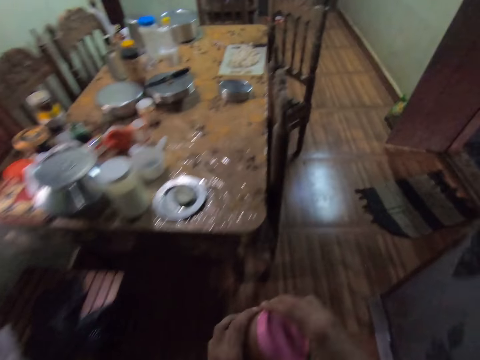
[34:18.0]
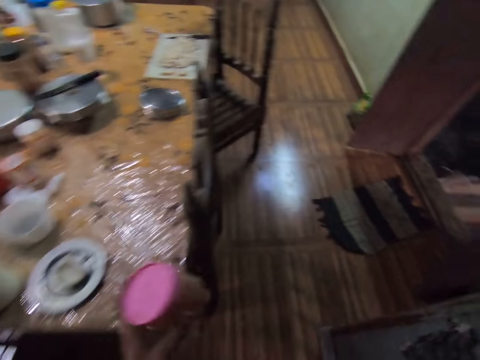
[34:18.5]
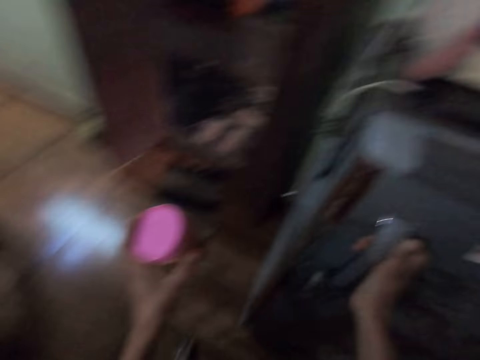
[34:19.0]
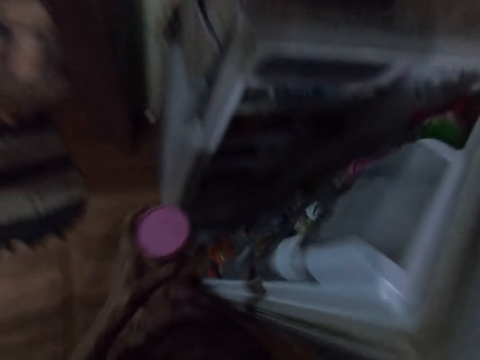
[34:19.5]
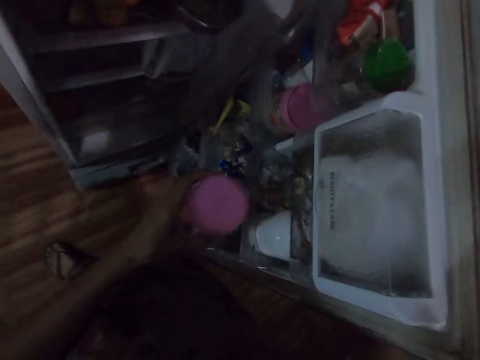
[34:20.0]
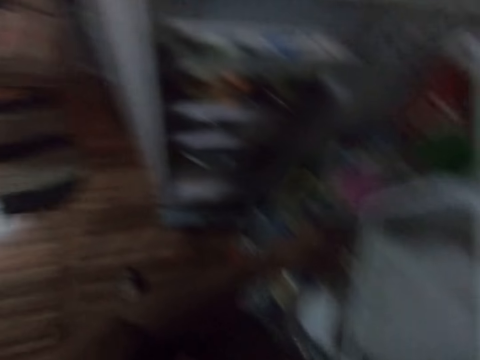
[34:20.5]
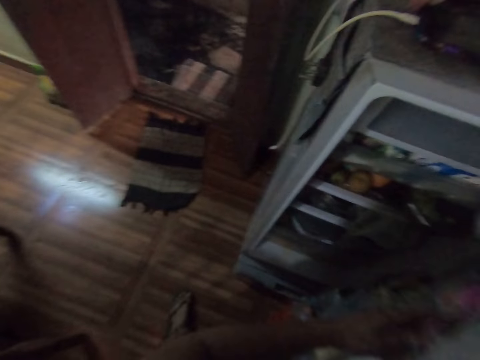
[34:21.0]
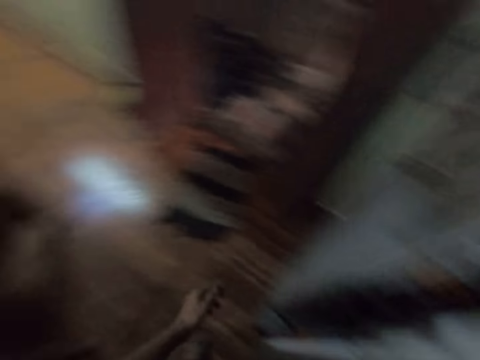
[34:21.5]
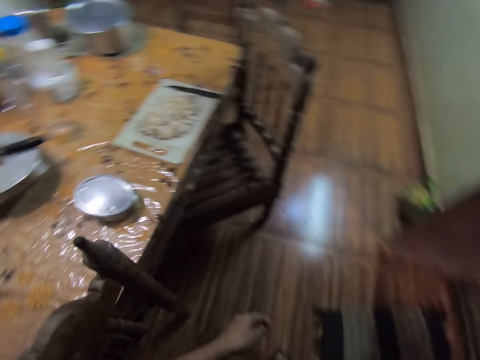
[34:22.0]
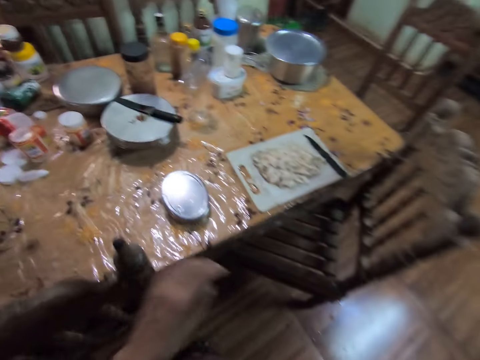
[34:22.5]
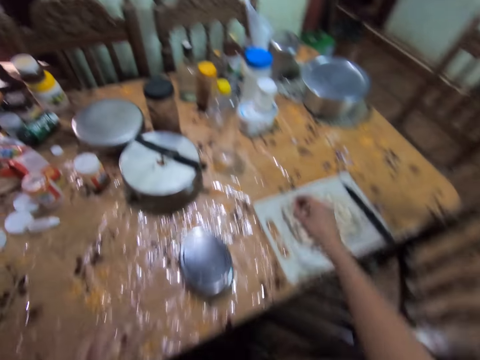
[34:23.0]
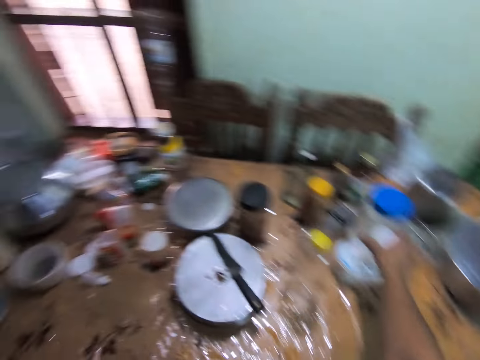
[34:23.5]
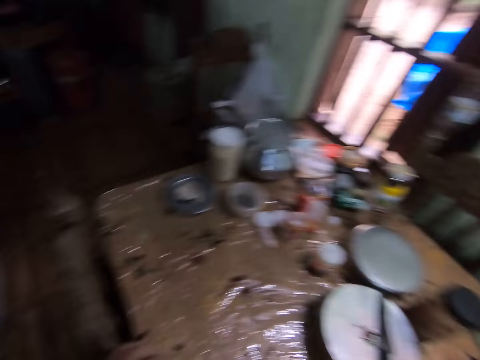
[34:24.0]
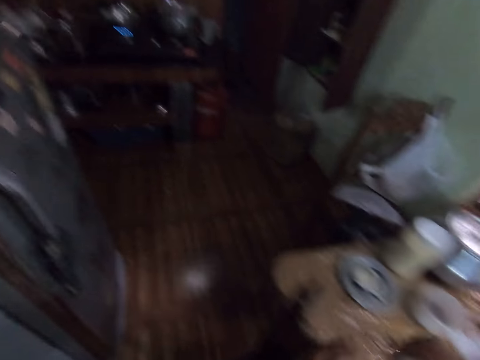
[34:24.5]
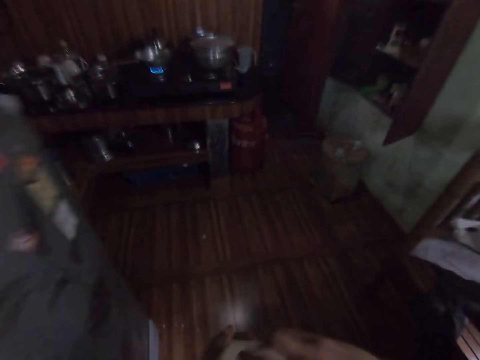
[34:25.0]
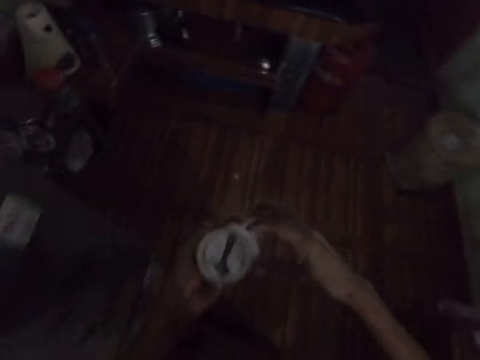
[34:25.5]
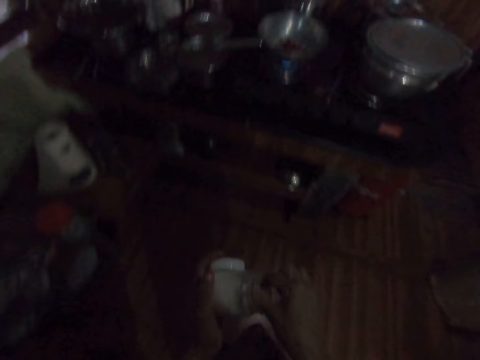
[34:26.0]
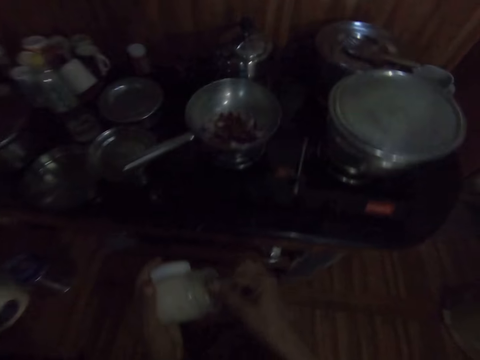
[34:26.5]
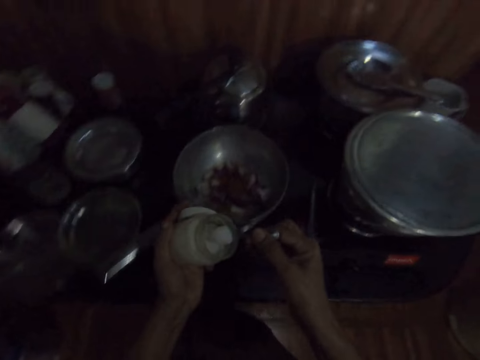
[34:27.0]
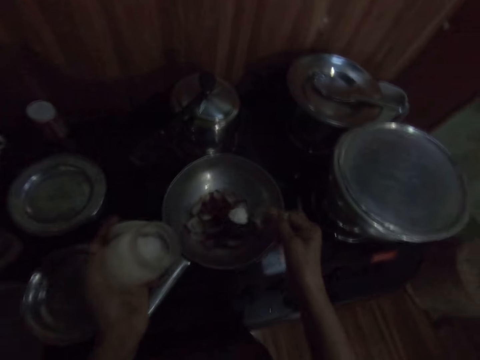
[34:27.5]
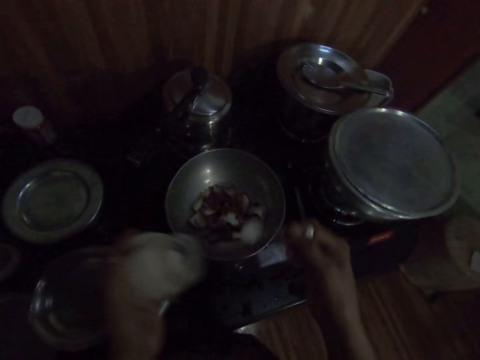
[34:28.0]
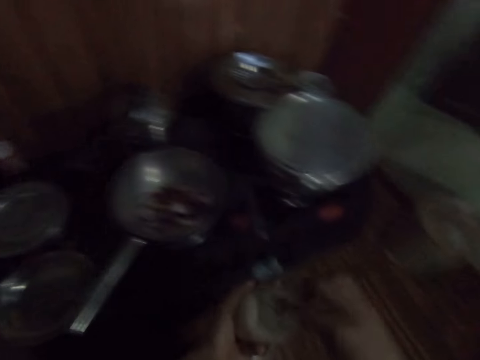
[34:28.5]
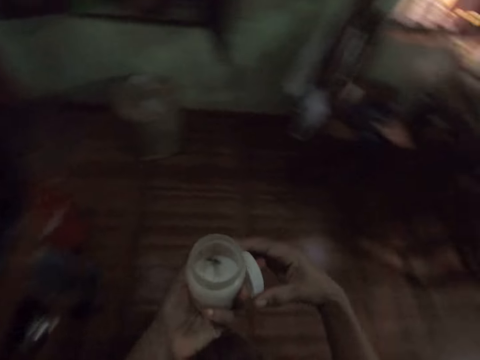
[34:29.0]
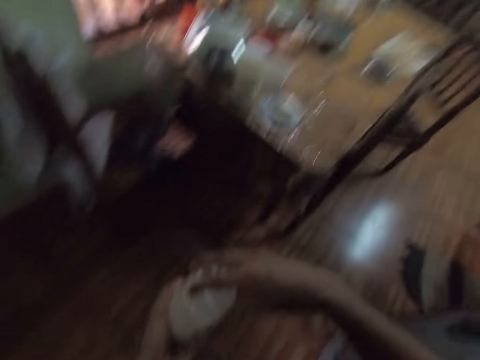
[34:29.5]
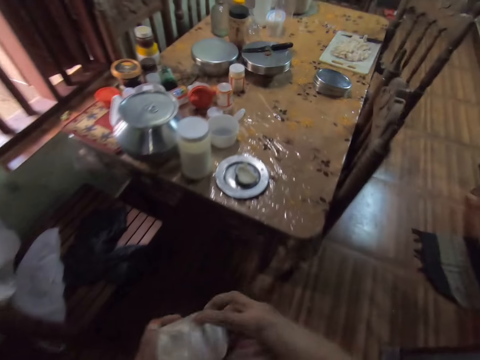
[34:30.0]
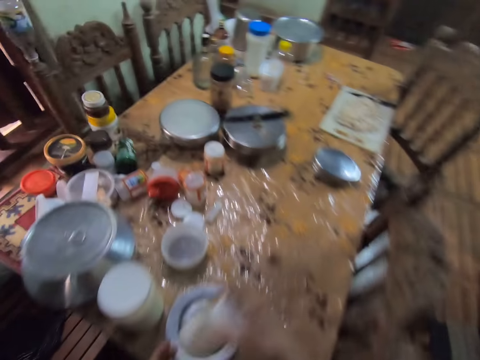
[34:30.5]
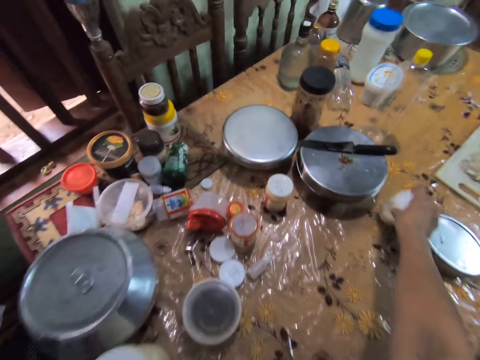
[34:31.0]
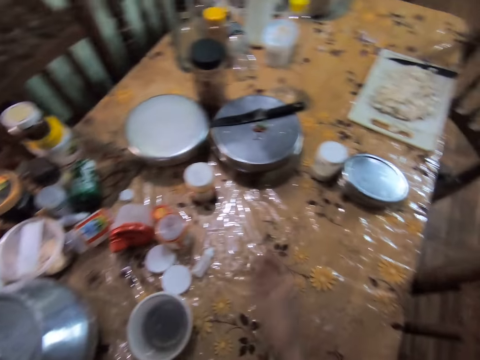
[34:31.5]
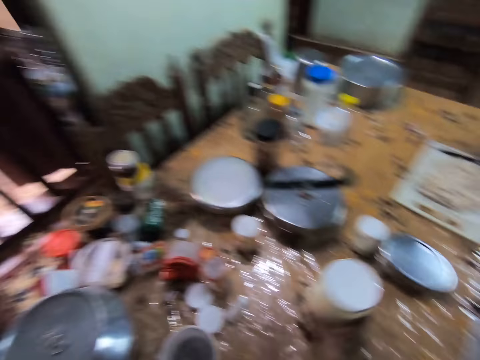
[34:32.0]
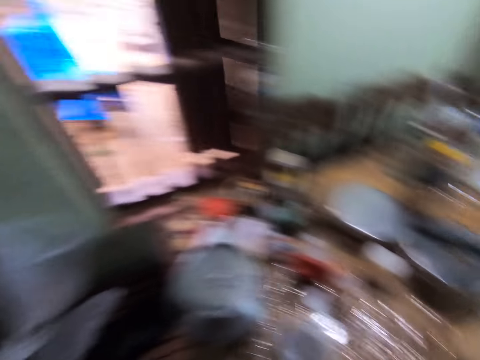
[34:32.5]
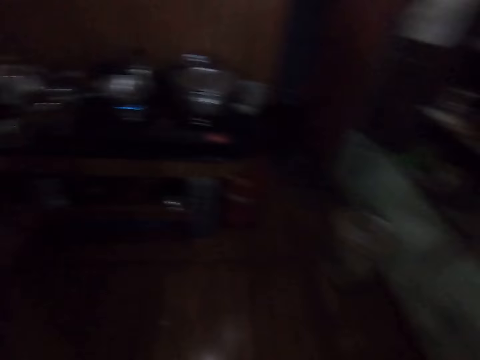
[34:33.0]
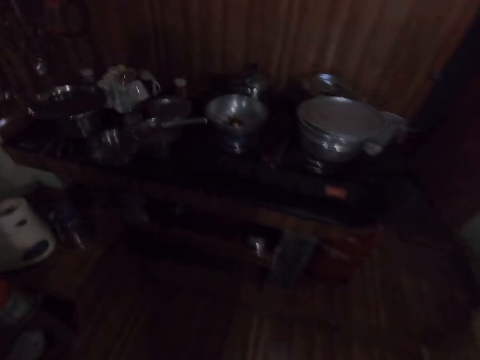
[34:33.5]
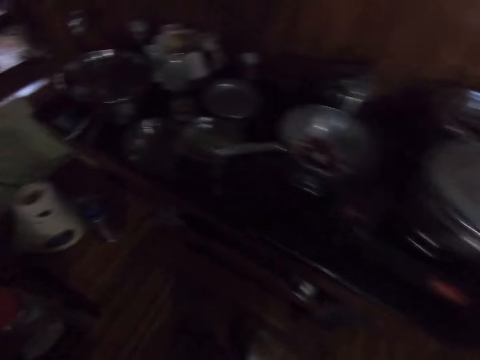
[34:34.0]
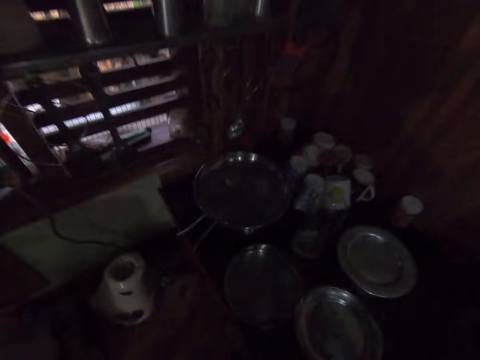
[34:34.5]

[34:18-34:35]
The camera wearer opens the refrigerator with her right hand. She puts the ground pepper plastic in the refrigerator with her left hand. She closes the refrigerator with her right hand. She places her left hand on the dining chair. She carries a salt plastic from the dining table with her right hand. She walks to the kitchen from the dining room. She opens the salt plastic lid in her left hand with her right hand. She passes the salt plastic lid in her right hand to her left hand. She takes salt from the salt plastic with a spoon in her right hand. She pours the salt in the frying pan on the gas cooker stove with the spoon in her right hand. She puts the spoon in the salt plastic in her left hand with her right hand. She removes the salt plastic lid from her left hand with her right hand. She walks to the dining room from the kitchen. She covers the salt plastic in her left hand with the lid in her right hand. She drops the salt plastic on the dining table with her right hand. She carries a plastic from the dining table with her right hand. She drops the plastic on the dining table with her right hand. She walks to the kitchen from the dining room.

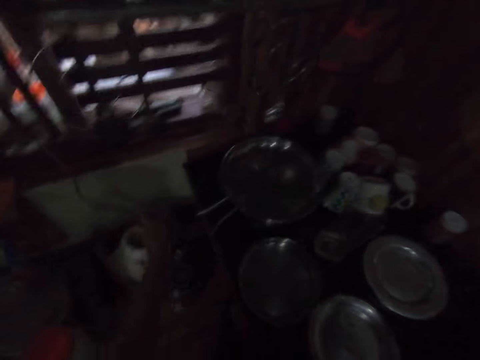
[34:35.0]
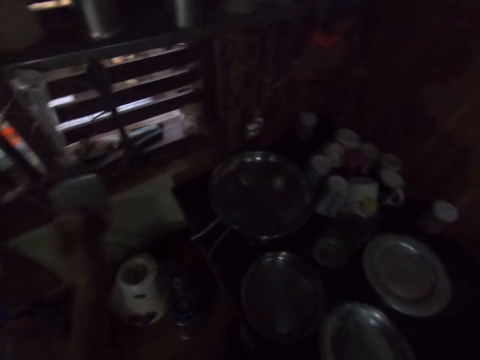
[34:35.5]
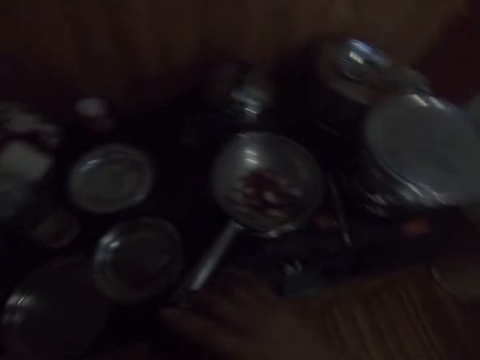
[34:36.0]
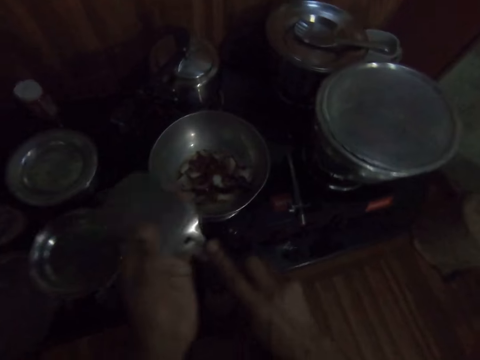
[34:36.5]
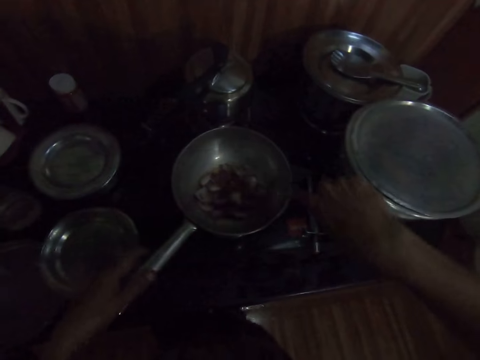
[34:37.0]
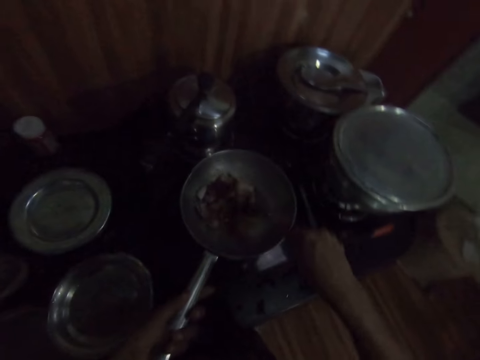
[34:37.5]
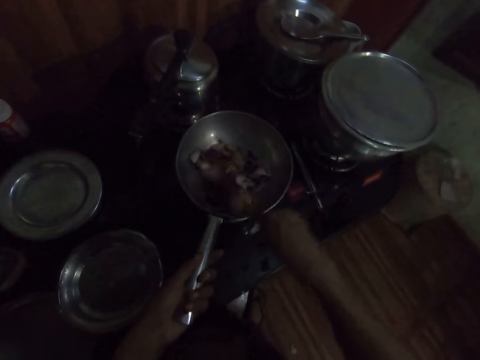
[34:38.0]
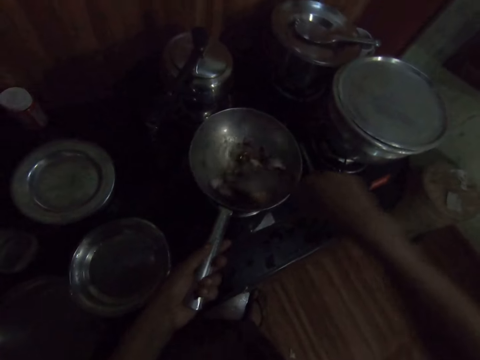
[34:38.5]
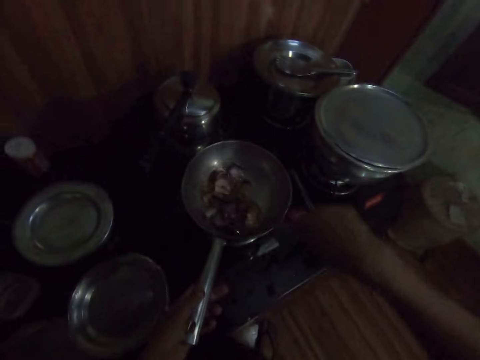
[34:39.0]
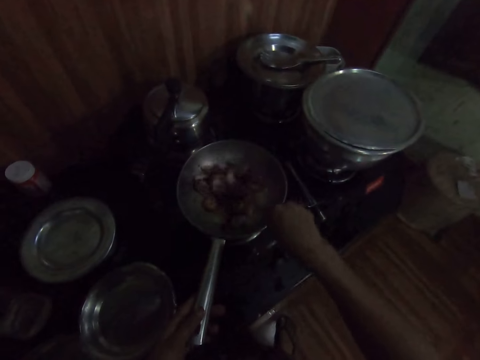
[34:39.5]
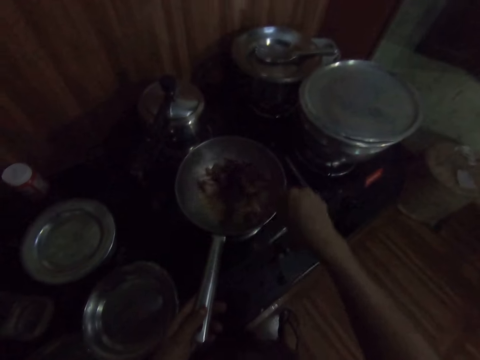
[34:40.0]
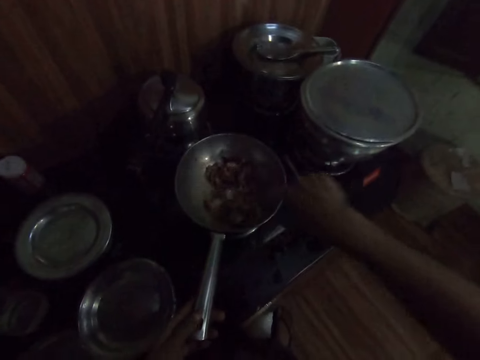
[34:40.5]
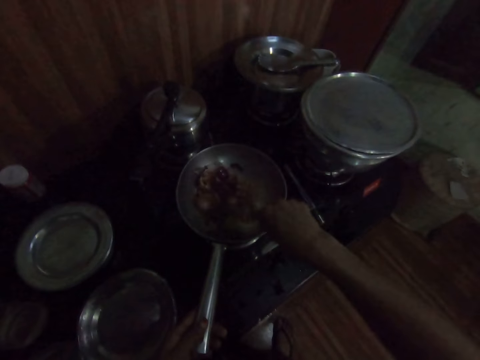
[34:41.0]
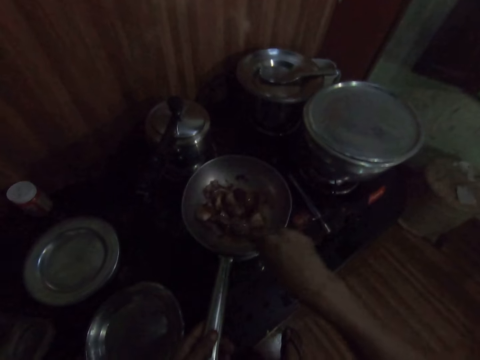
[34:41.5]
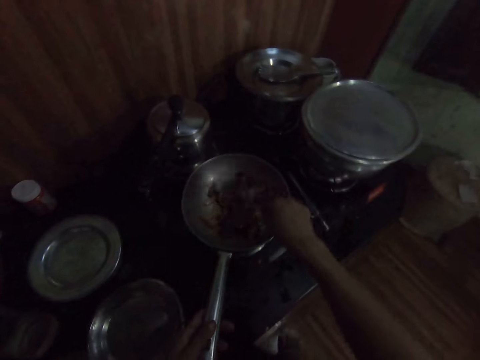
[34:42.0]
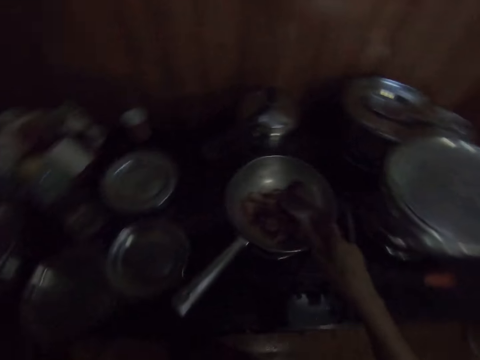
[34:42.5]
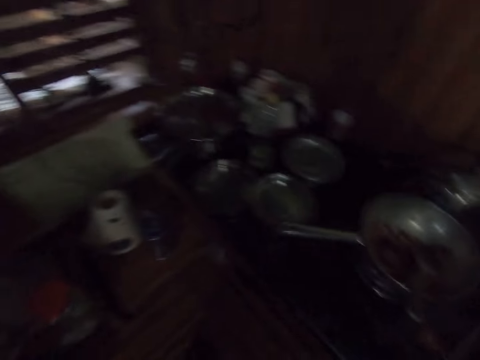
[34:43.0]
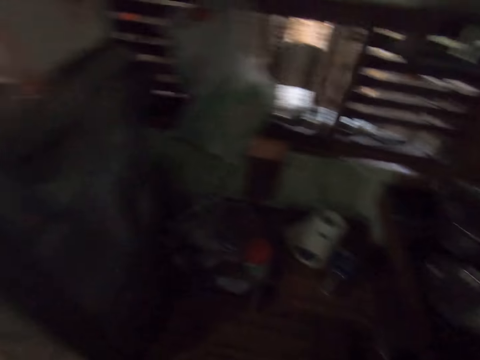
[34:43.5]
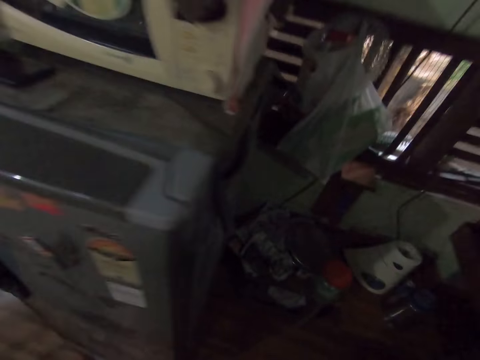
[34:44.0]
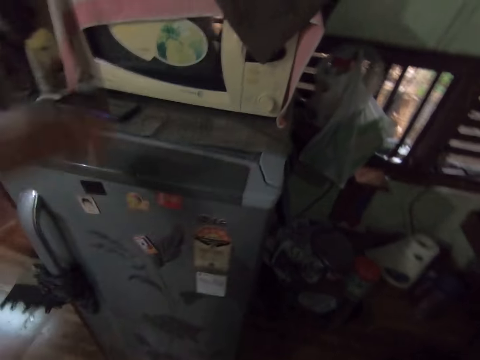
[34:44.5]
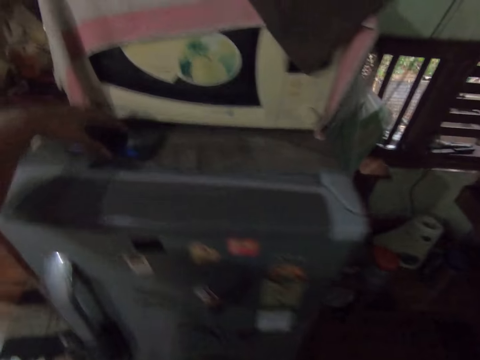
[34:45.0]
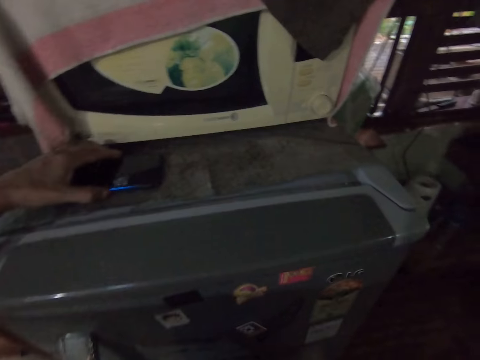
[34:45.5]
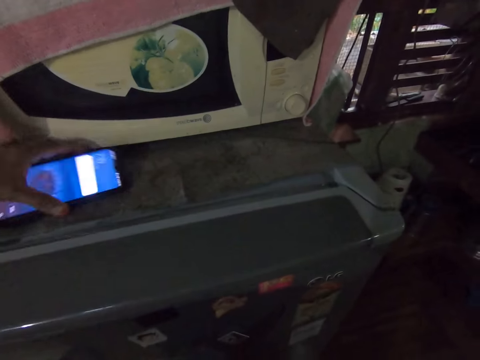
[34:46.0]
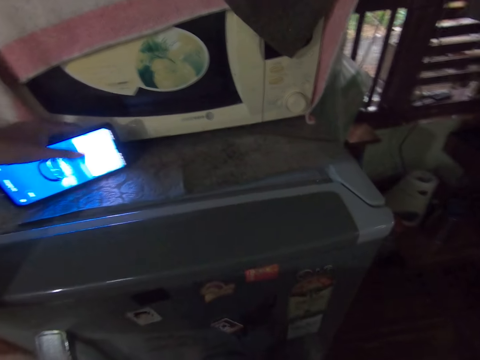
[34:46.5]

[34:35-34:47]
The camera wearer removes a spatula from a hanger on the window with her left hand. She passes the spatula in her left hand to her right hand. She cleans the spatula in her right hand with her left hand. She holds the frying pan handle on the gas cooker stove with her left hand. She stirs the onions and pepper in the frying pan on the gas cooker stove with the spatula in her right hand. She removes her left hand from the frying pan handle on the gas cooker stove. She drops the spatula in the frying pan on the gas cooker stove with her right hand. She walks to the dining room from the kitchen. She presses a phone on the refrigerator with her left hand. She holds the phone on the refrigerator with her left hand. She presses the phone on the refrigerator with her left hand.
